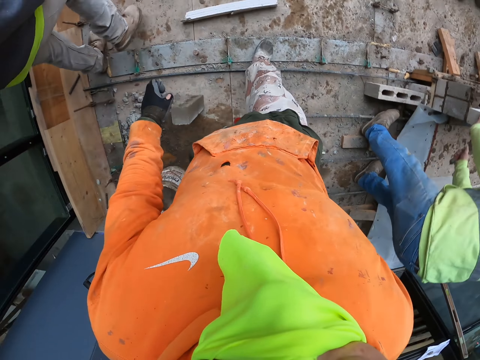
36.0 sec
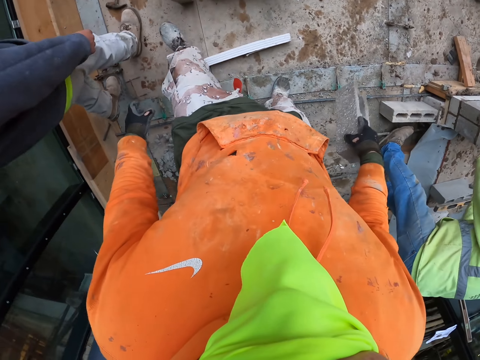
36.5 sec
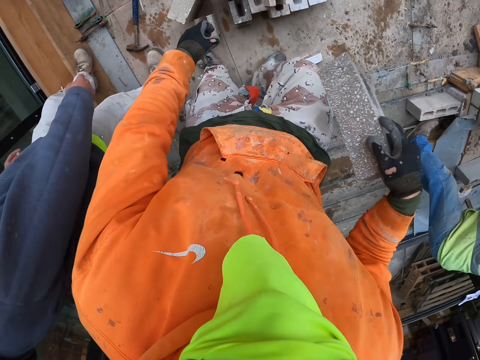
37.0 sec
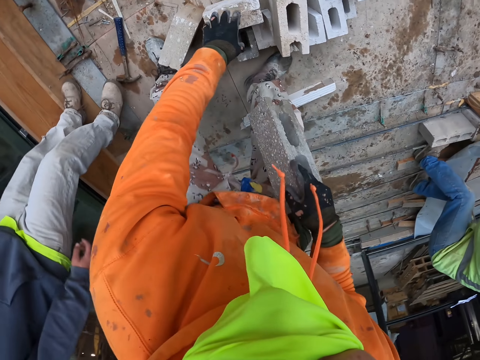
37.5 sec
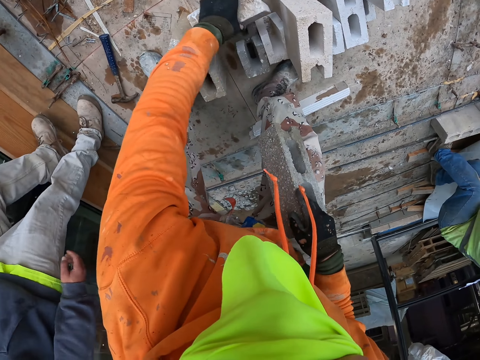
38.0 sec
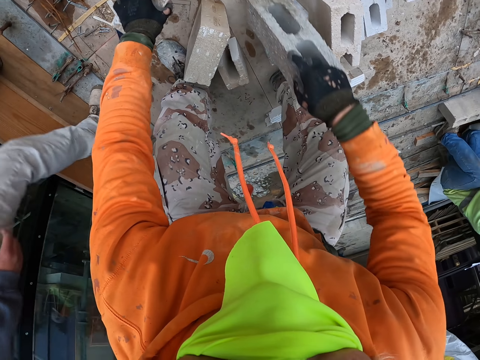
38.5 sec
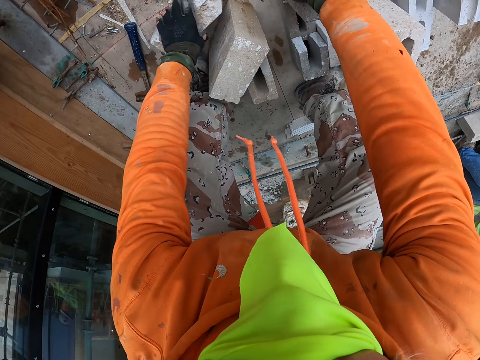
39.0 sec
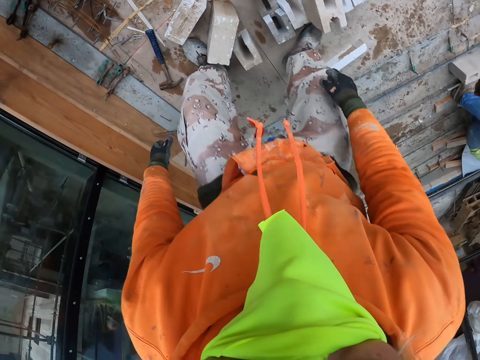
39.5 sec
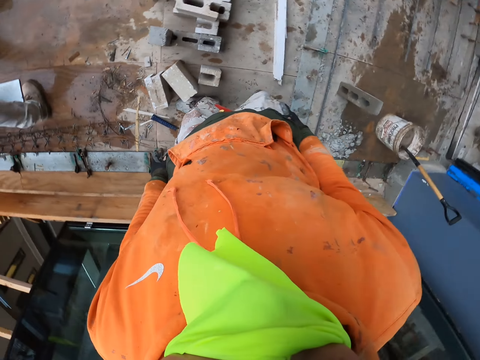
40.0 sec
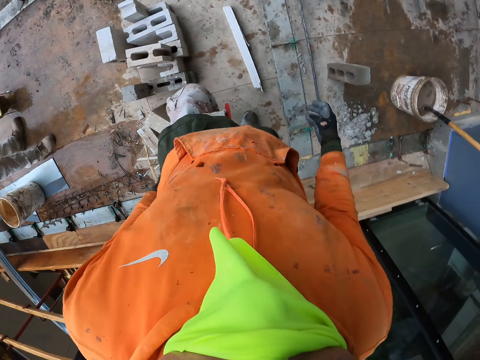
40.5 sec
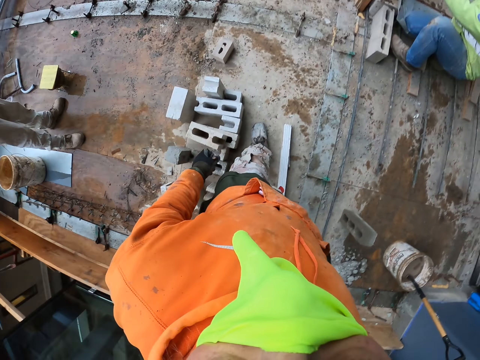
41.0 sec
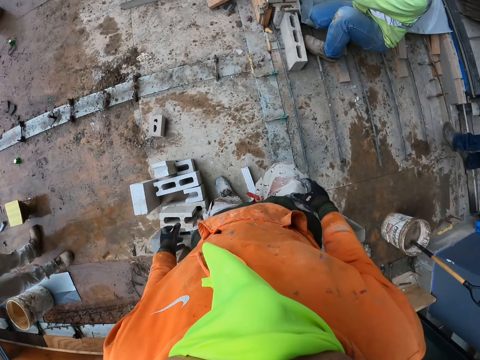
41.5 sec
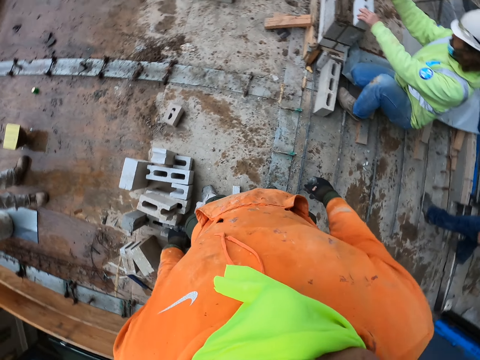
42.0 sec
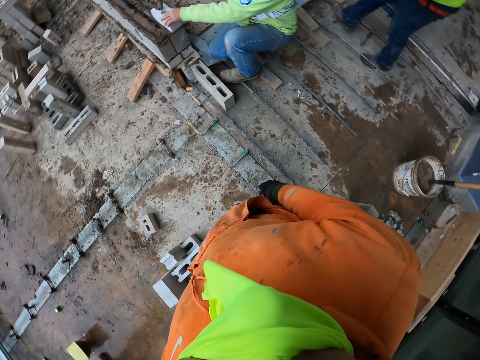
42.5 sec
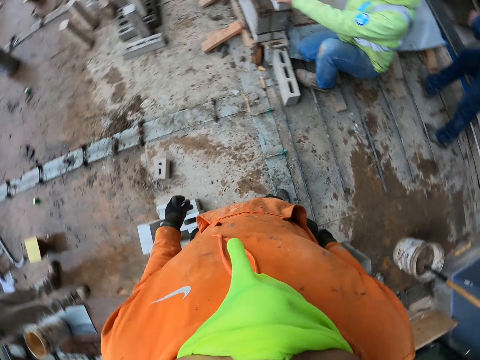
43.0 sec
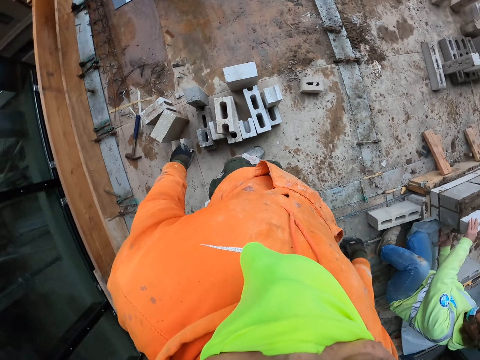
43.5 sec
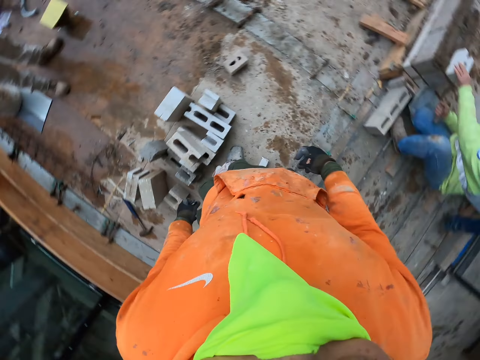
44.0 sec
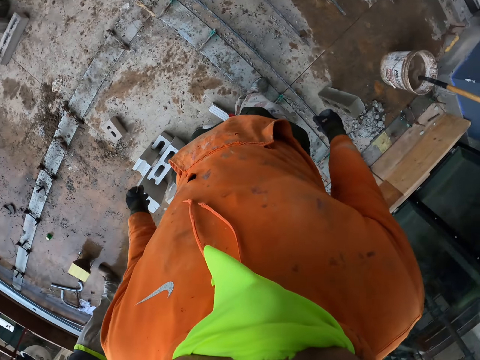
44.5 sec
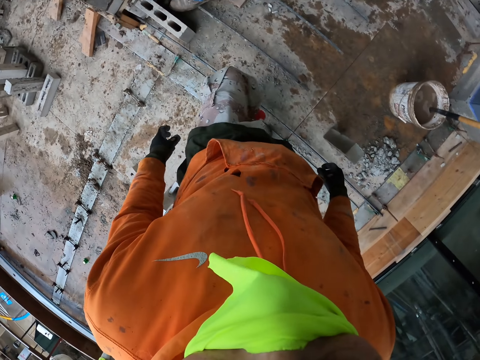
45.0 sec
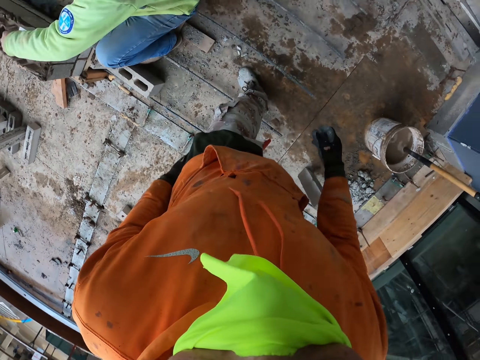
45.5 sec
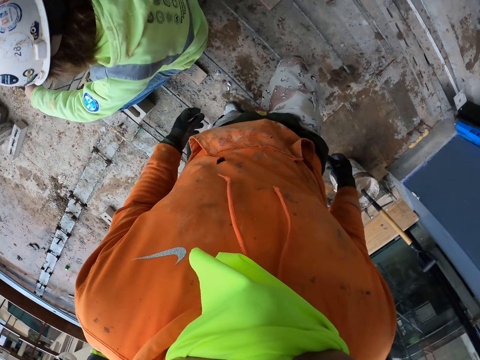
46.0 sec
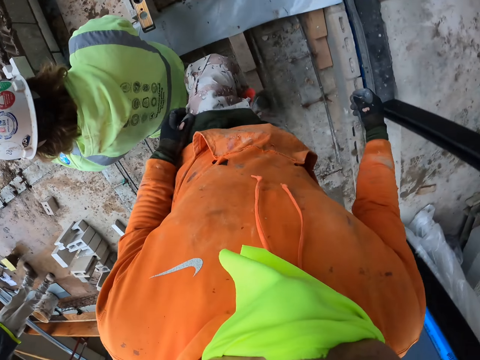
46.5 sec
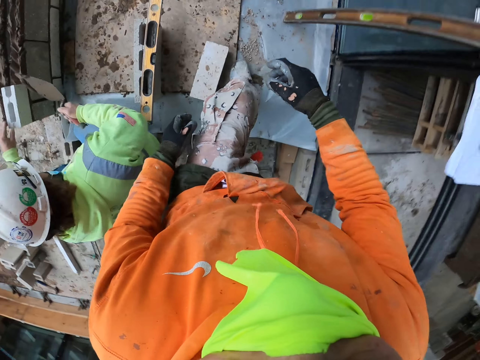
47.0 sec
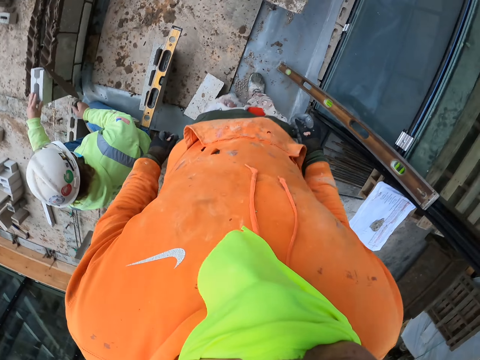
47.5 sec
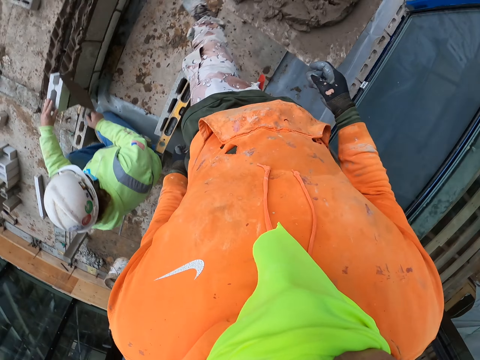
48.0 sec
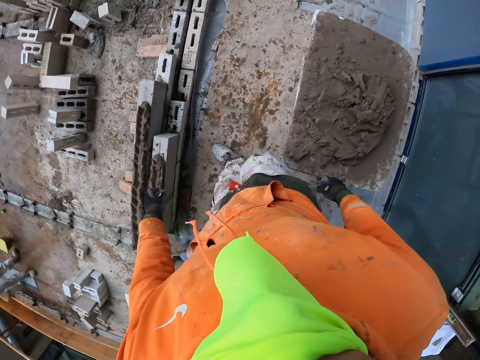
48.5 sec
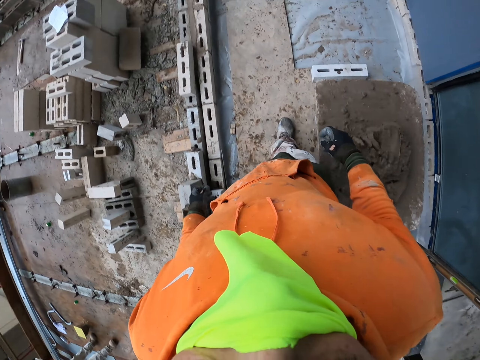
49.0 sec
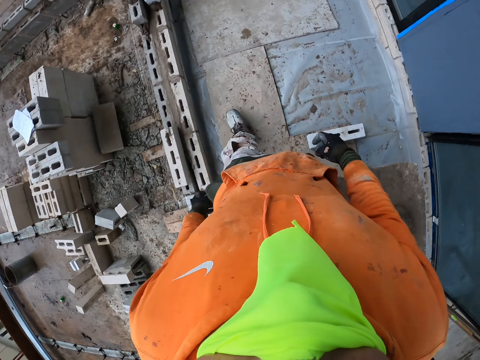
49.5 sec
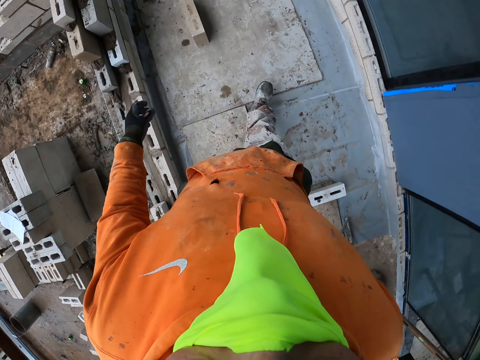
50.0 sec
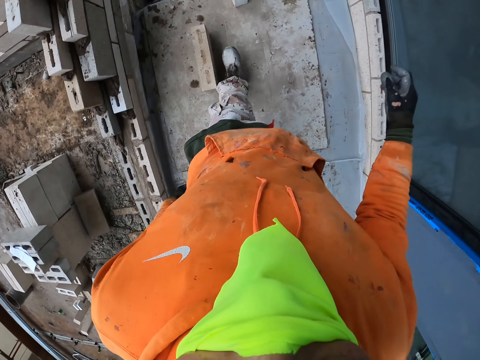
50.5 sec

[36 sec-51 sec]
The camera wearer picks up a brick. They put the brick on the floor. They turn around the room. They look around the building. They walk around the room.

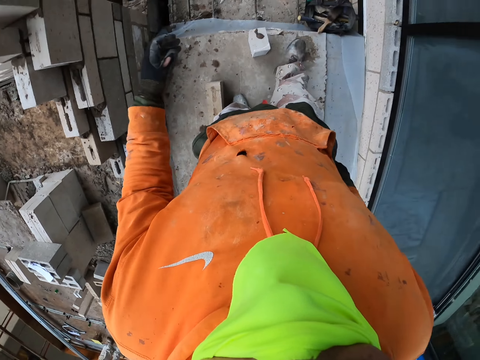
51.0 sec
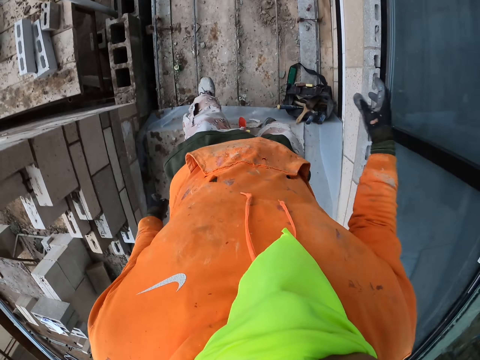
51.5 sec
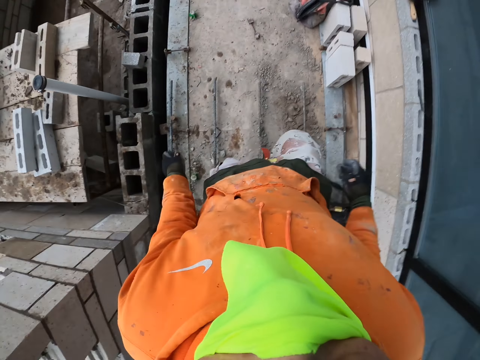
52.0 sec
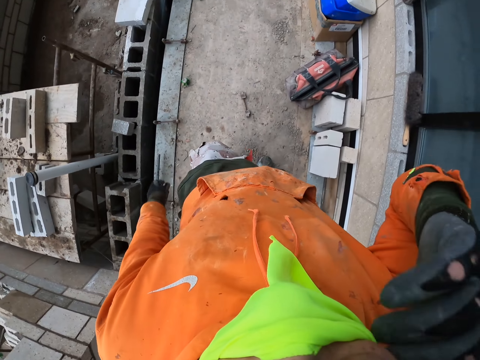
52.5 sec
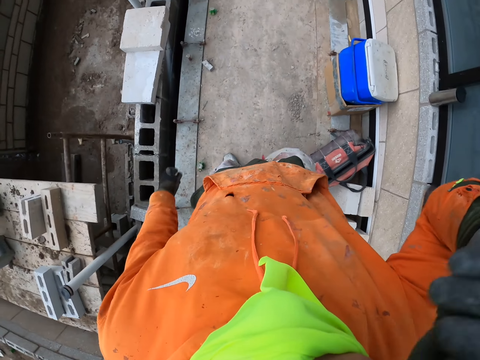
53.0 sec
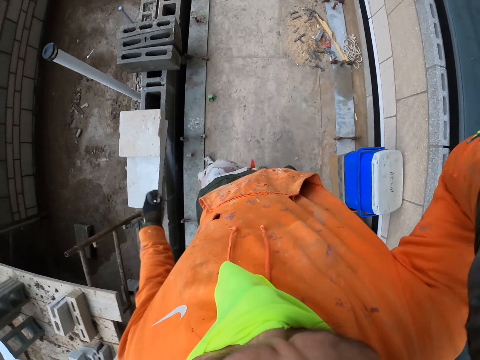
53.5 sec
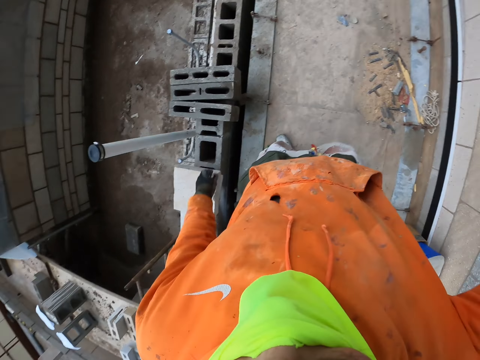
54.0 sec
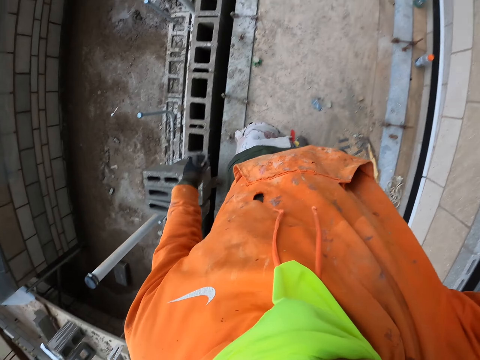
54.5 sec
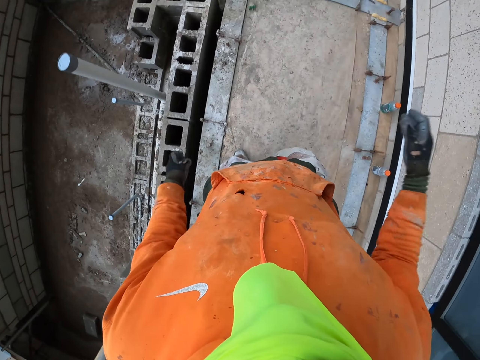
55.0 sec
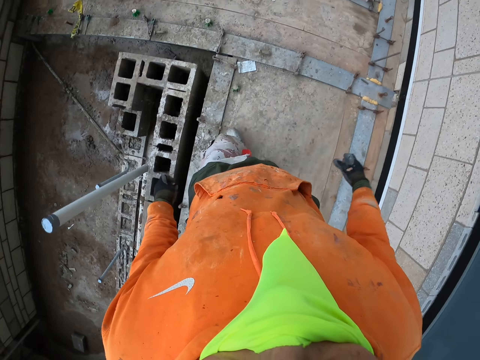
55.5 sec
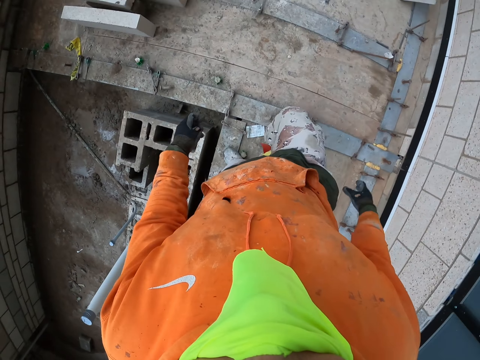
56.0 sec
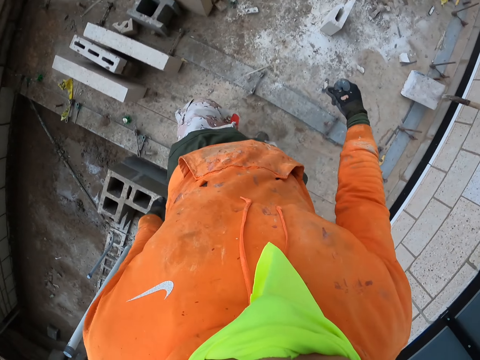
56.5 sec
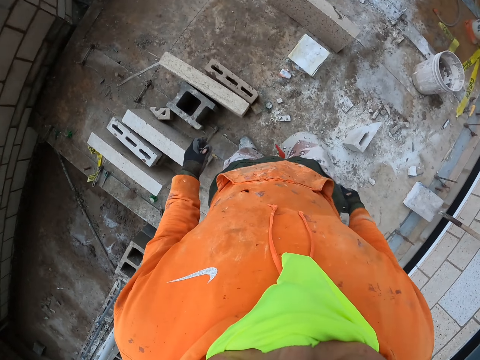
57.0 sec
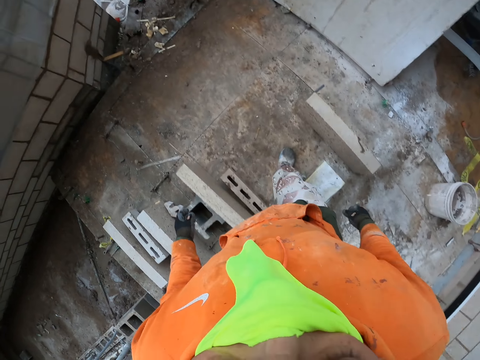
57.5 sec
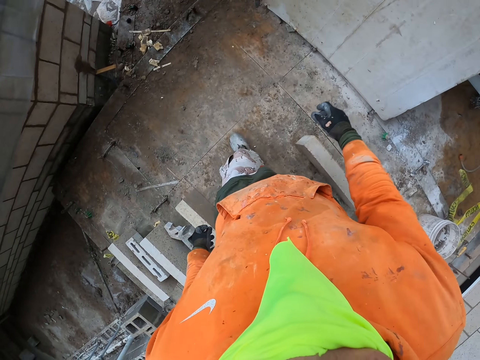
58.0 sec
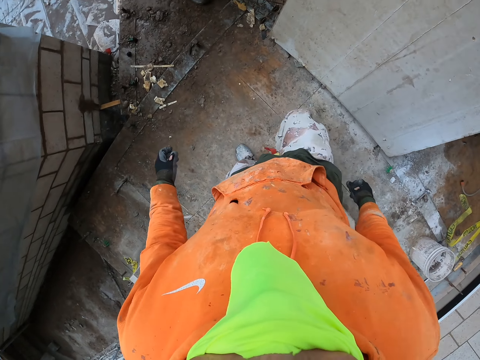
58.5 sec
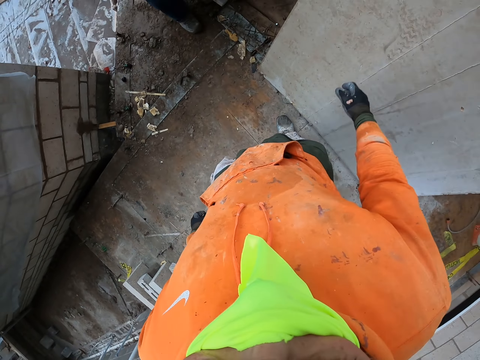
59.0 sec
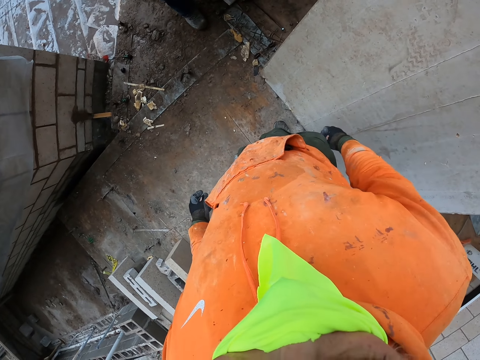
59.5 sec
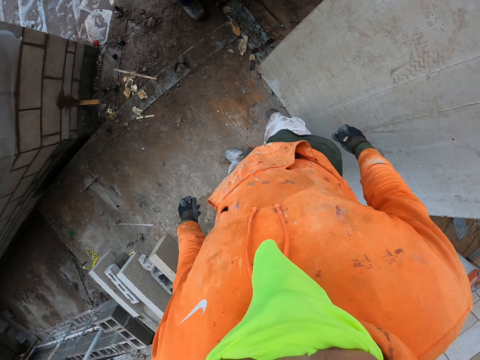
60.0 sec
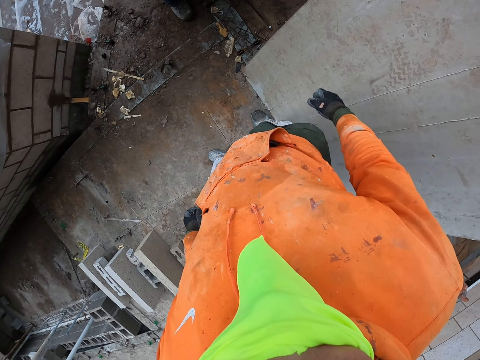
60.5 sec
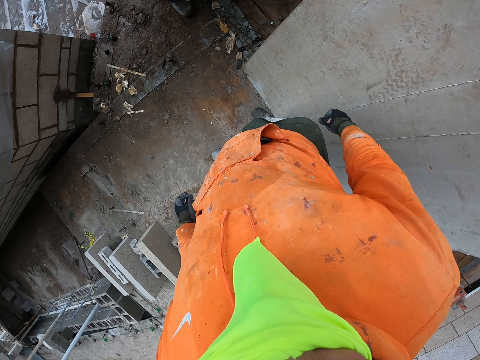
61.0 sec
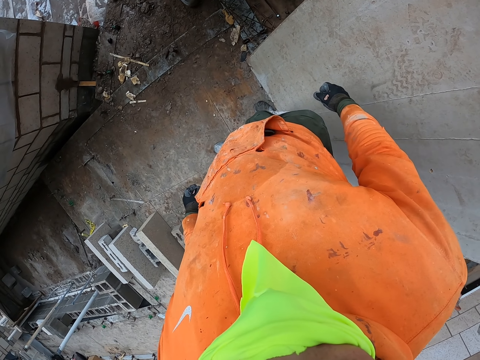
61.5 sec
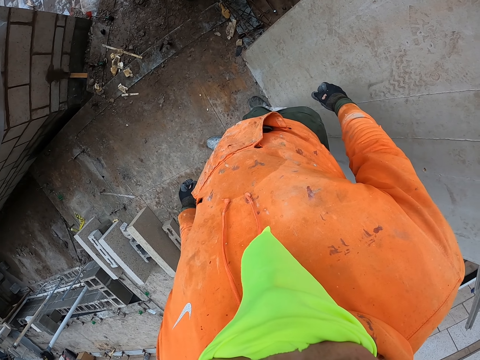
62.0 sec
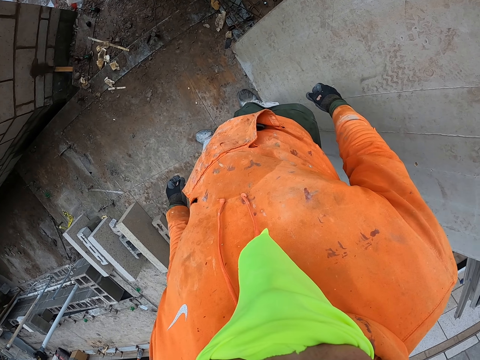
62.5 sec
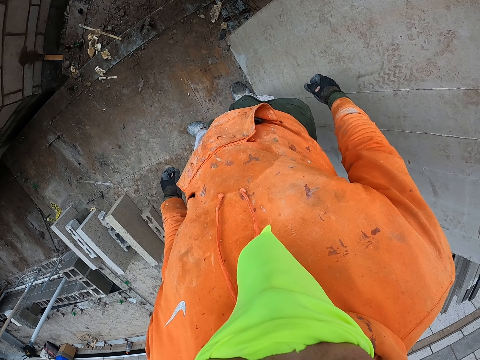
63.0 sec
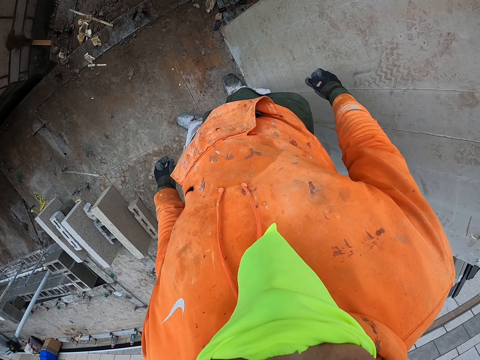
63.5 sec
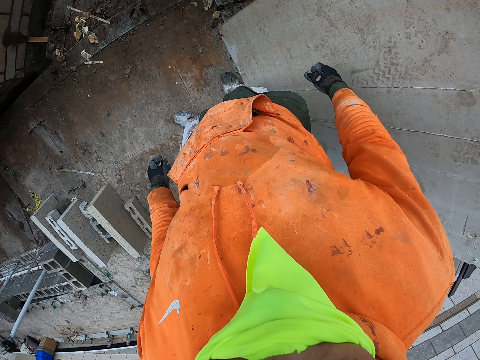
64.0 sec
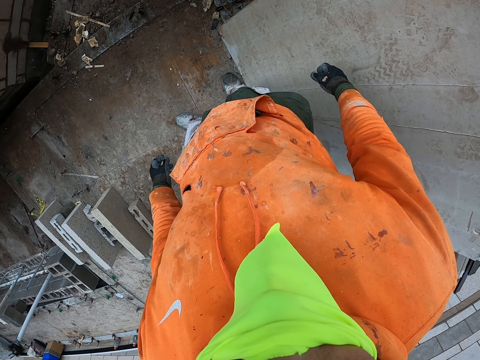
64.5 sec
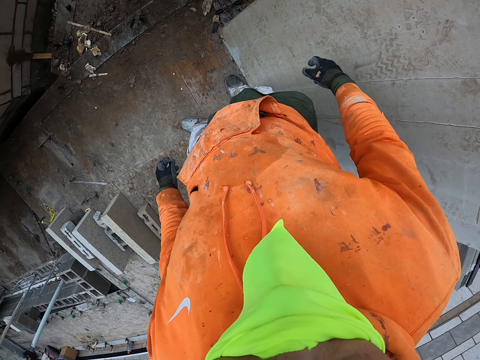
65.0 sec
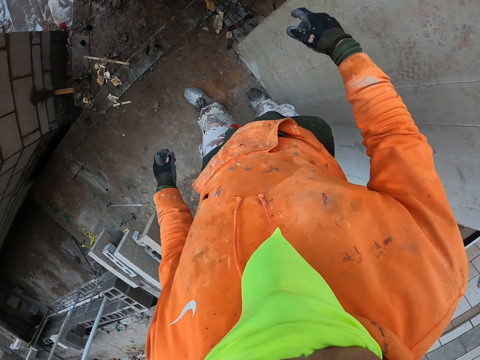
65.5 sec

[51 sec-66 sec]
The camera wearer looks around the building. They turn around the room.
